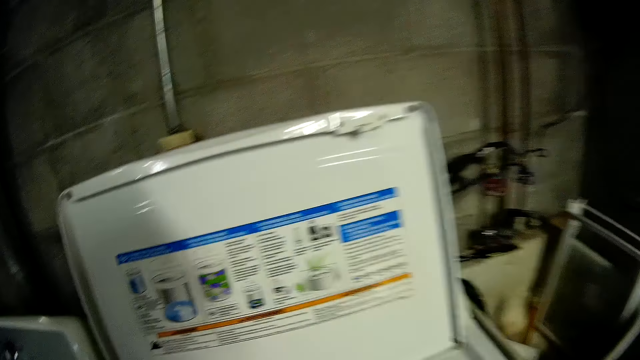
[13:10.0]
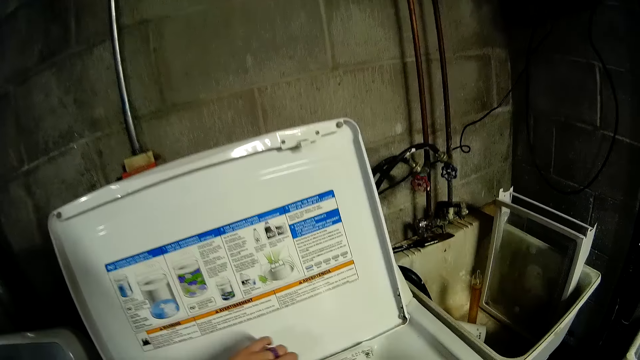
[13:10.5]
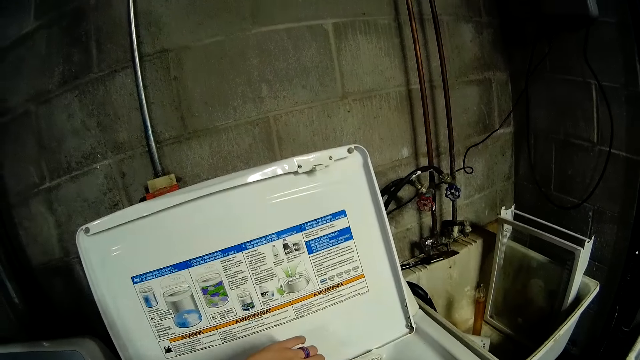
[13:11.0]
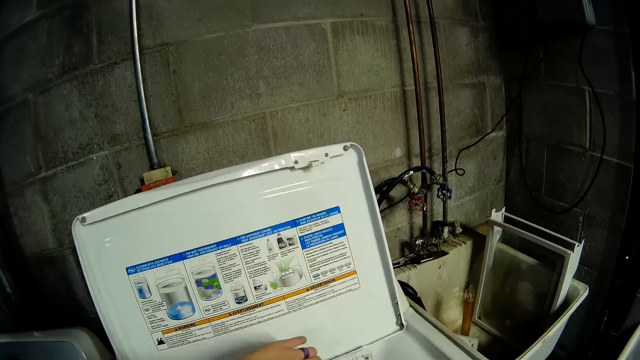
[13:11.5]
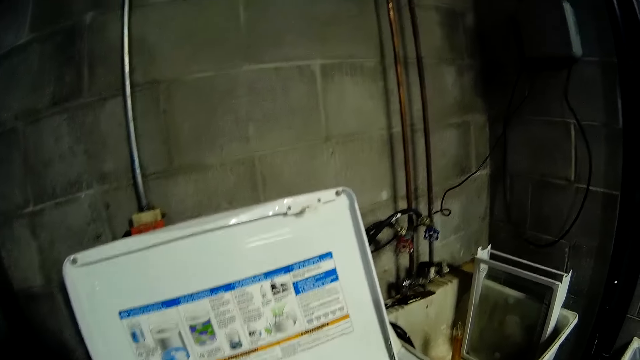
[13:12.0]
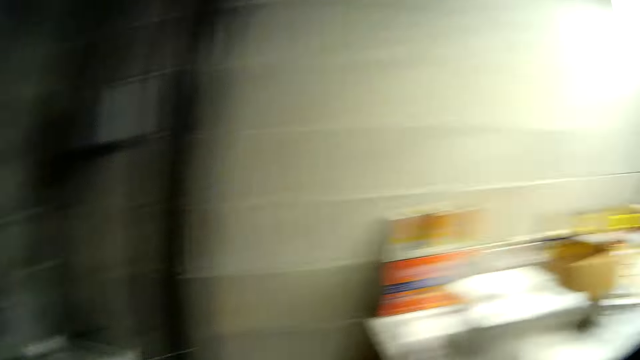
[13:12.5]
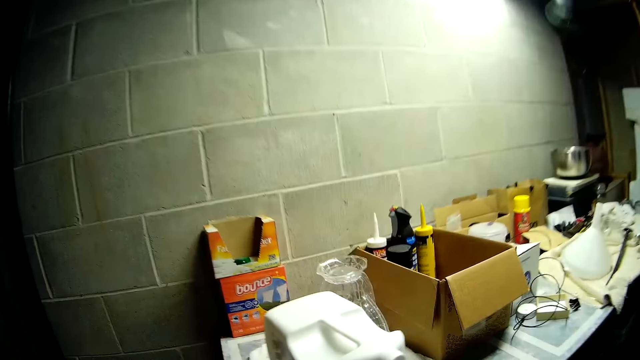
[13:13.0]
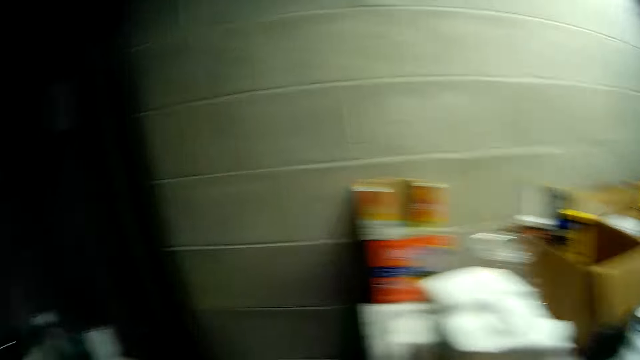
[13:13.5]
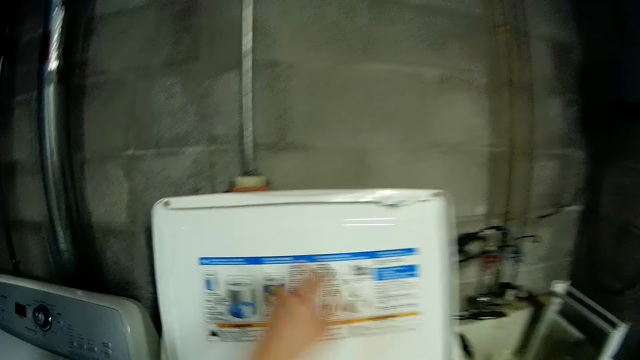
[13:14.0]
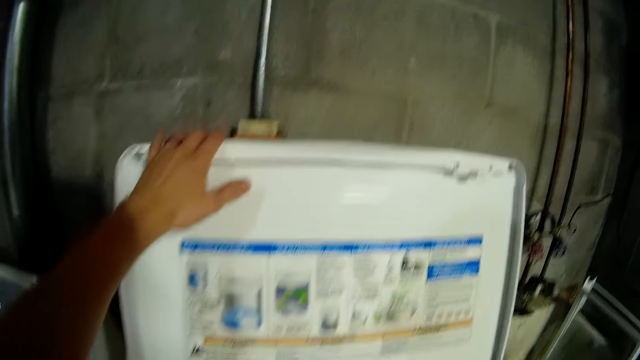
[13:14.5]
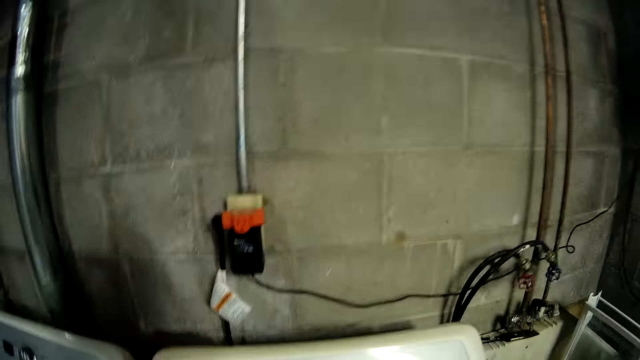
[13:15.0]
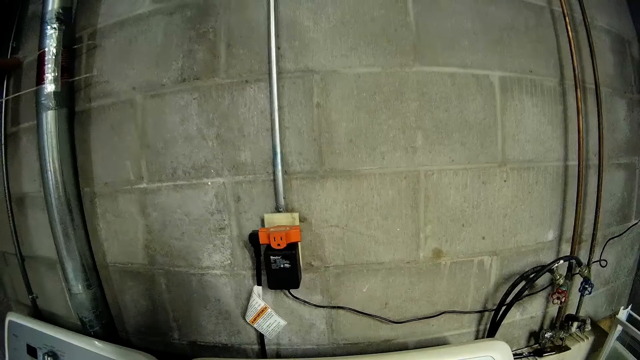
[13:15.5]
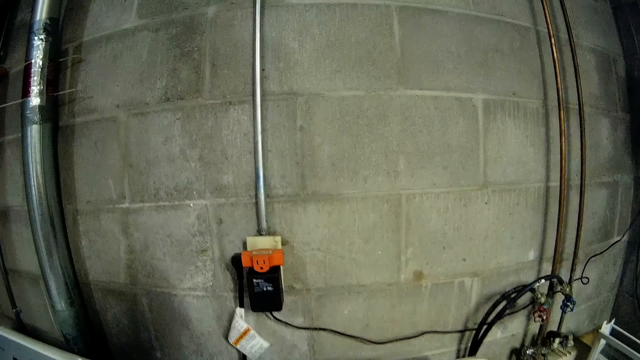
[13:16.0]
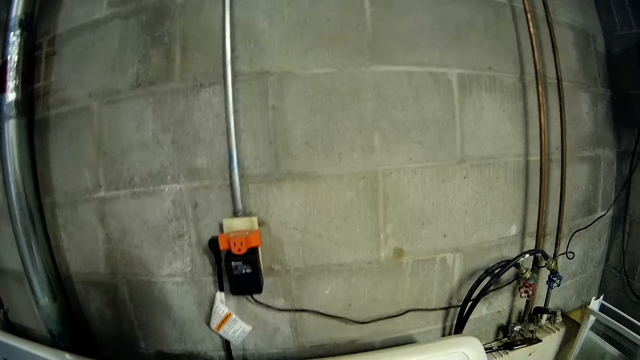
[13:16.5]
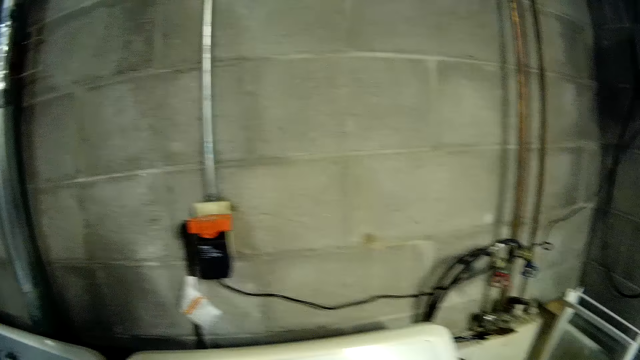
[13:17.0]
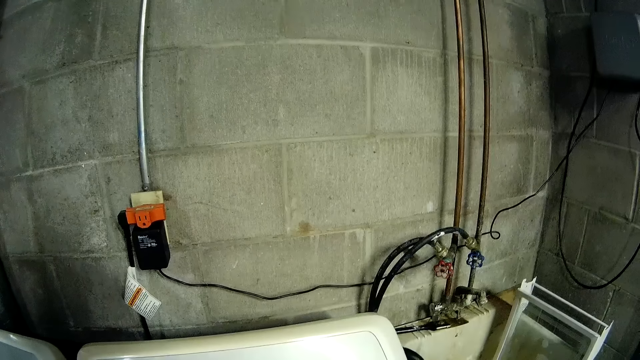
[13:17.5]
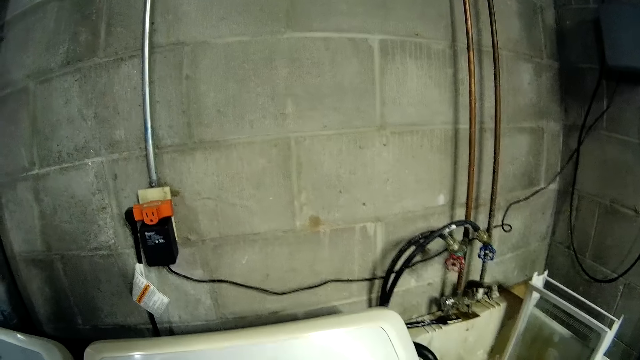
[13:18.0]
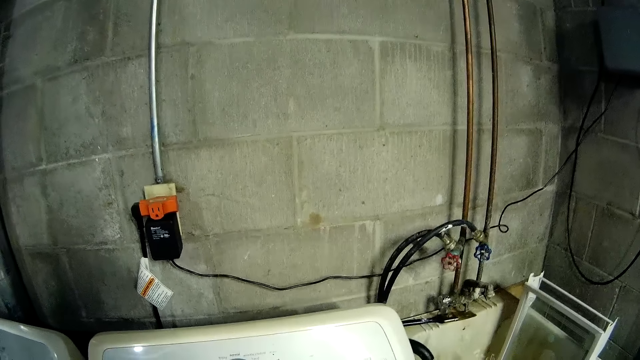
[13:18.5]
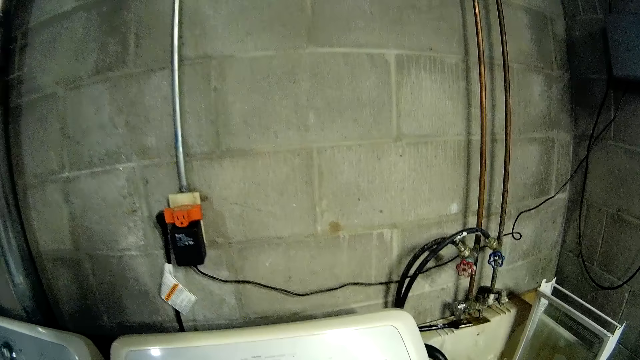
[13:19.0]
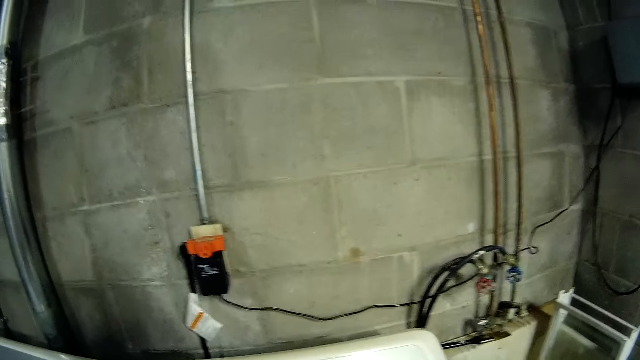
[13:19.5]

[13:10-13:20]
The camera wearer moves a hand. He closes the first washing machine with his left hand.

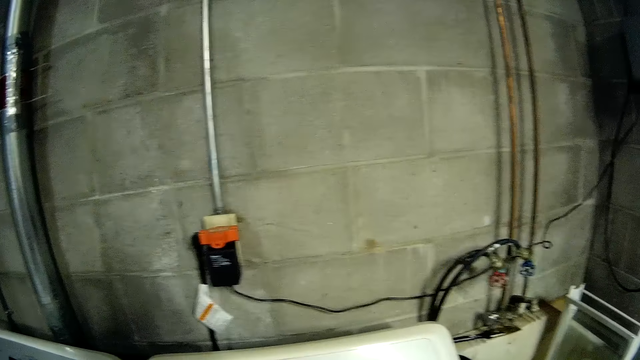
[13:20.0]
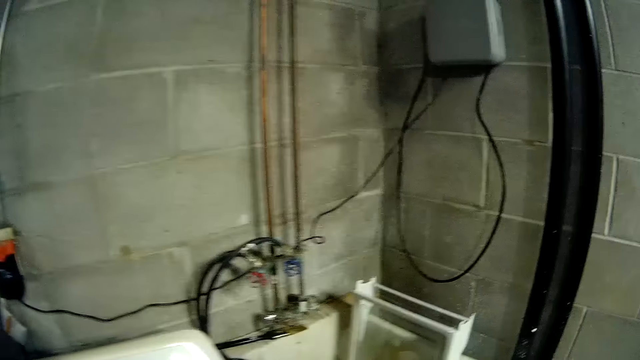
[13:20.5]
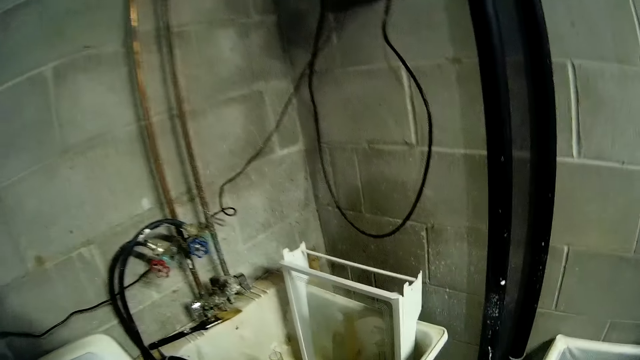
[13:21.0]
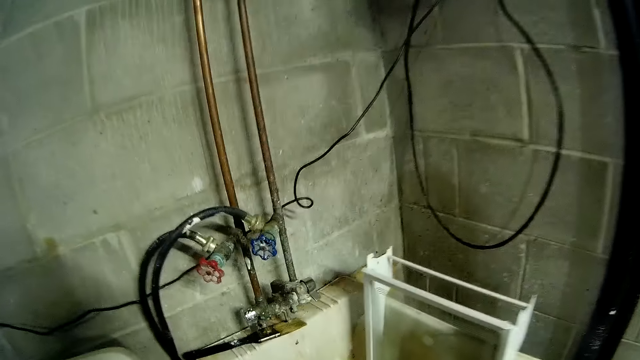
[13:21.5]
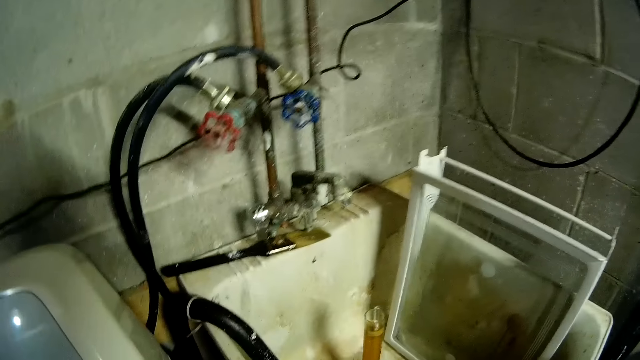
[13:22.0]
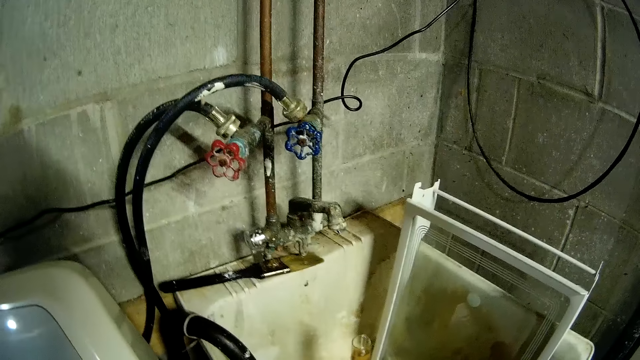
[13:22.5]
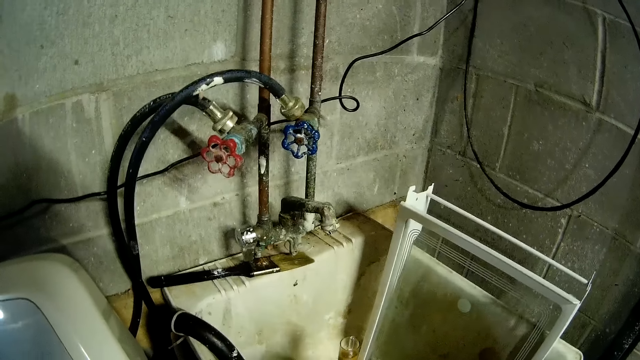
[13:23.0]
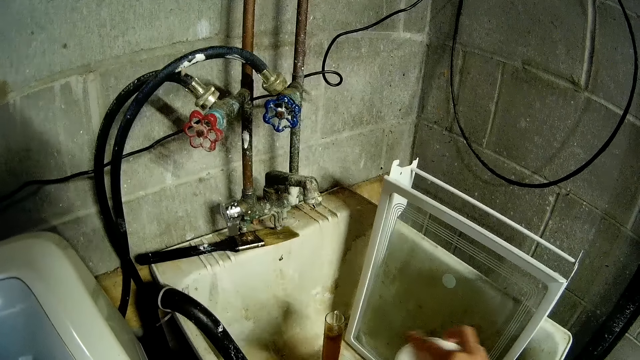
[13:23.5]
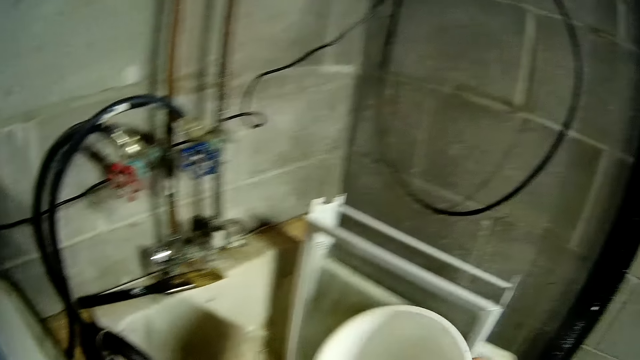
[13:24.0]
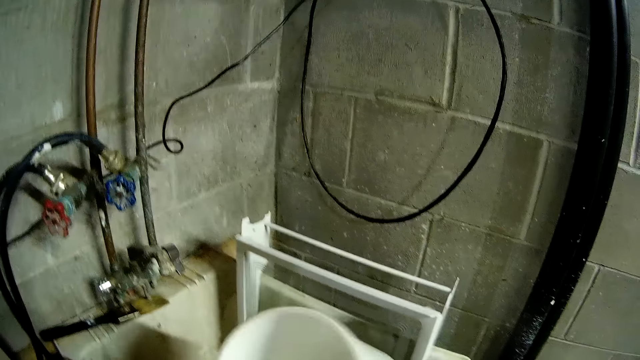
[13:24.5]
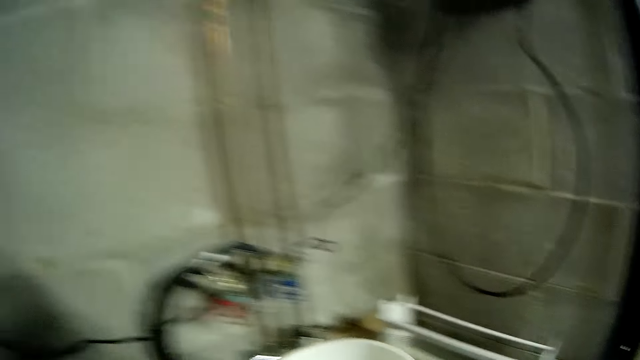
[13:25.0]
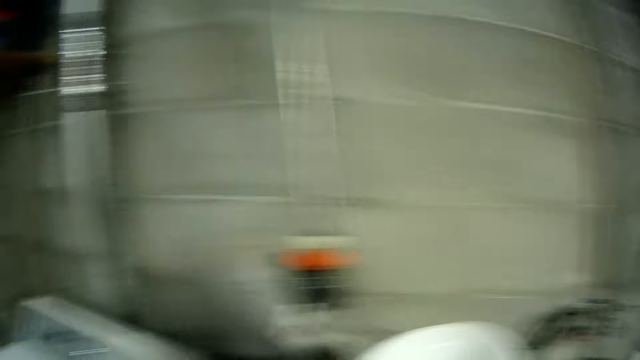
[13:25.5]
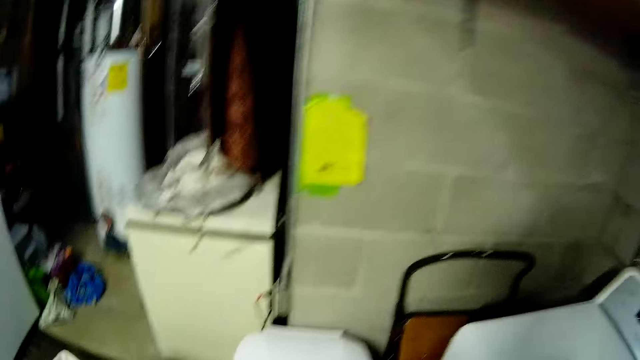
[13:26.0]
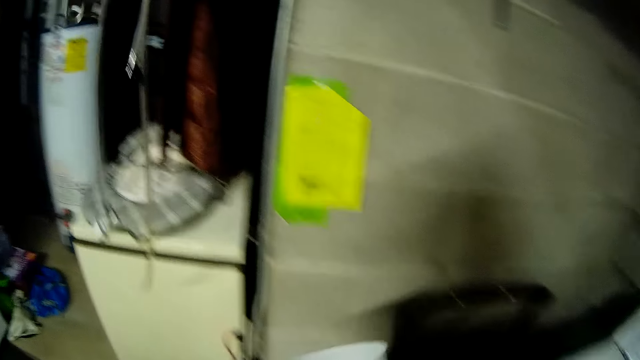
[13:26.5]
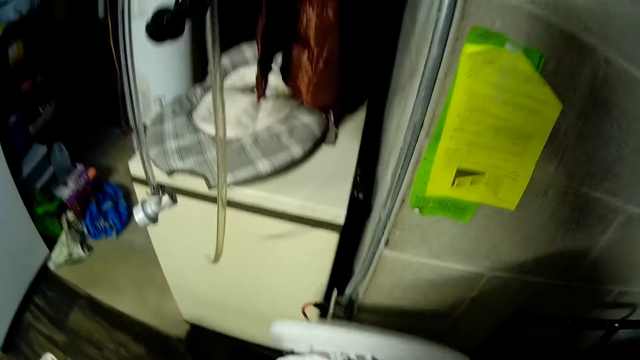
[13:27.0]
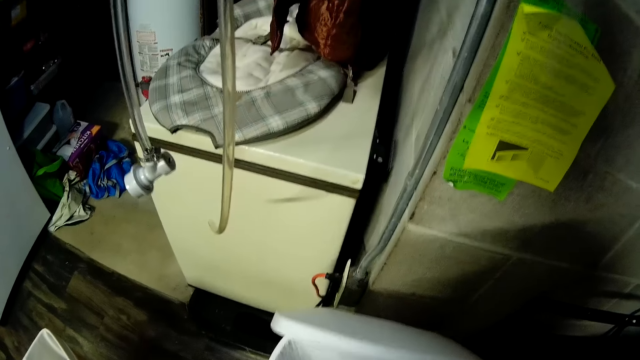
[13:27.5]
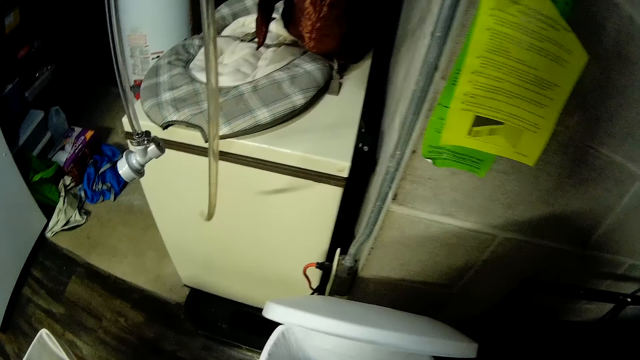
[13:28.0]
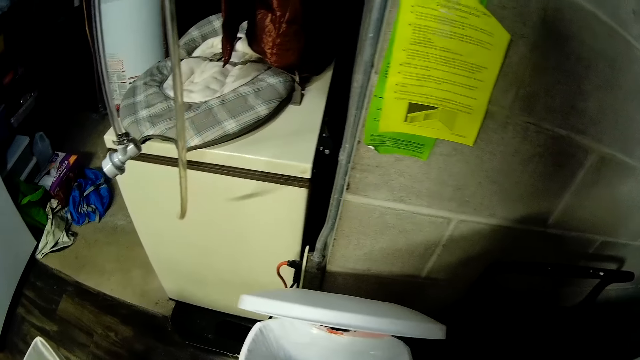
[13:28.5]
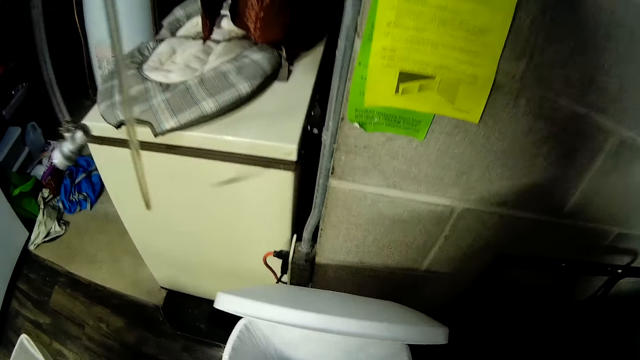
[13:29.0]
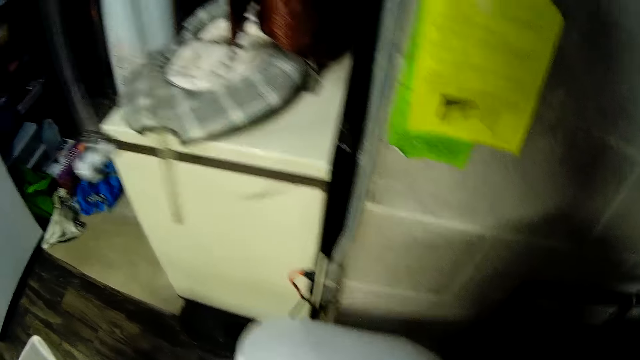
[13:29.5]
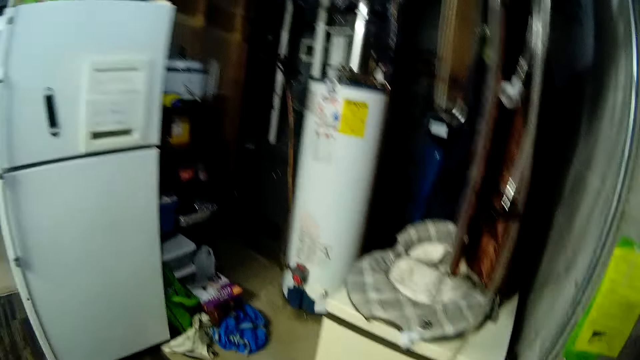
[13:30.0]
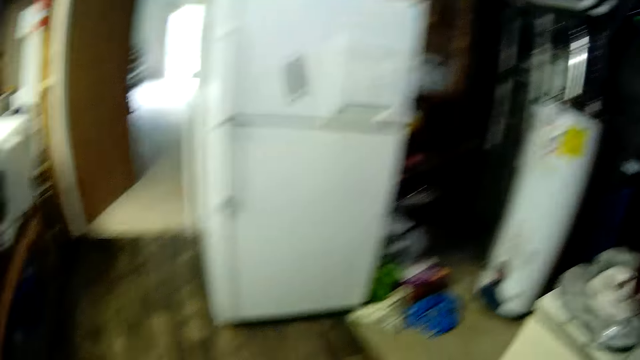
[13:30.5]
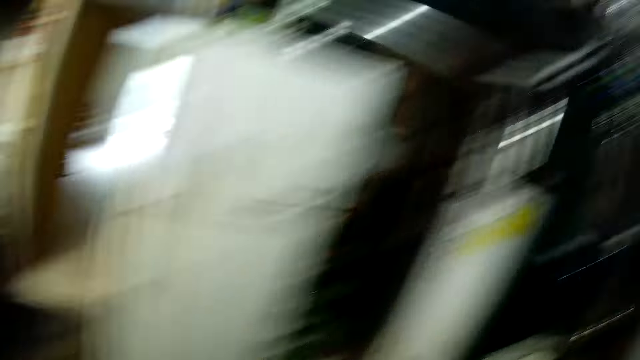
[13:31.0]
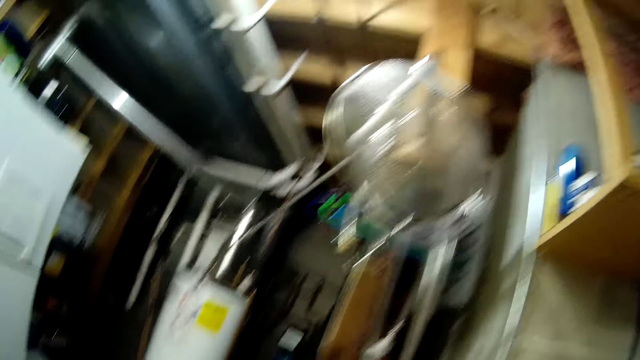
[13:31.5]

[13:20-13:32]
The camera wearer picks up a white bowl. They hold a plastic container with a hand. They put the plastic container in a garbage bin.
